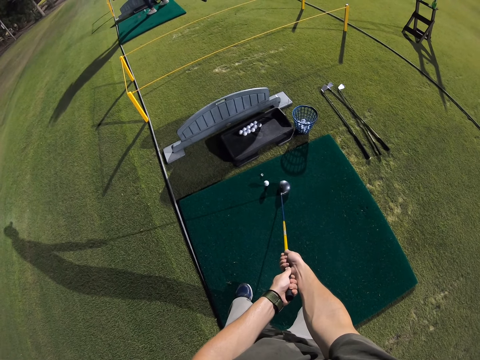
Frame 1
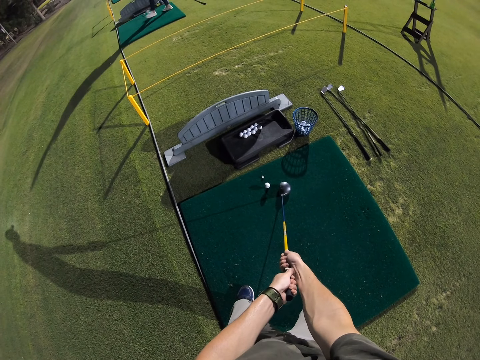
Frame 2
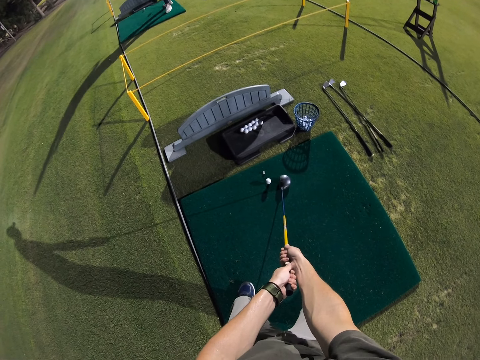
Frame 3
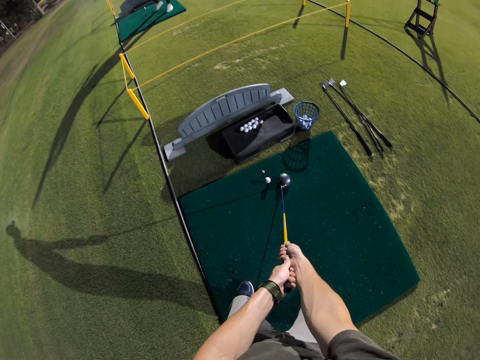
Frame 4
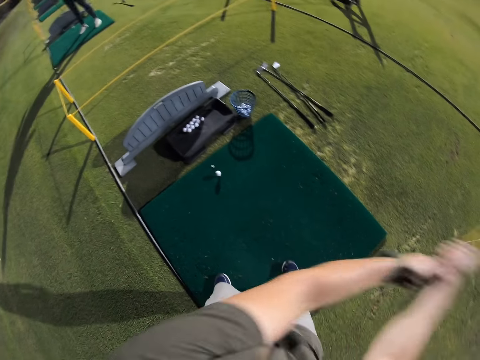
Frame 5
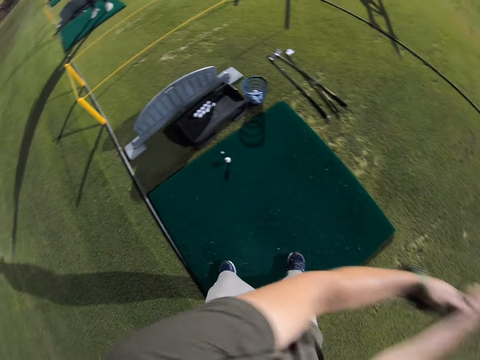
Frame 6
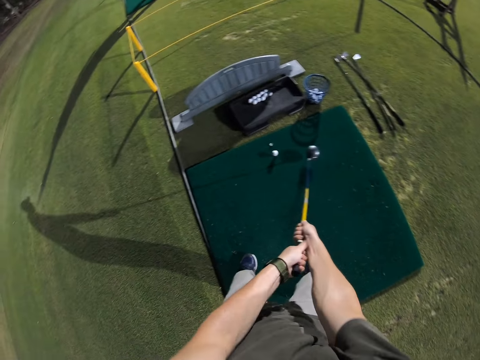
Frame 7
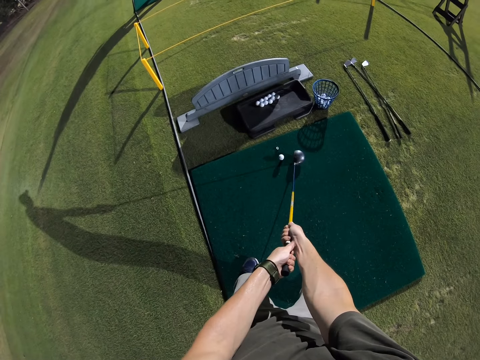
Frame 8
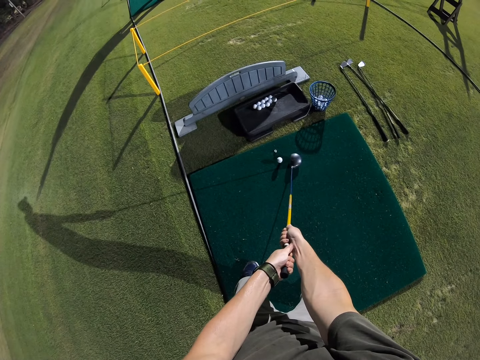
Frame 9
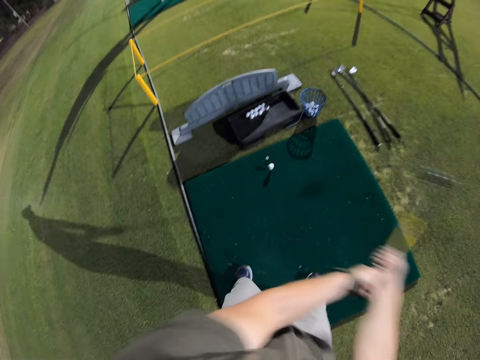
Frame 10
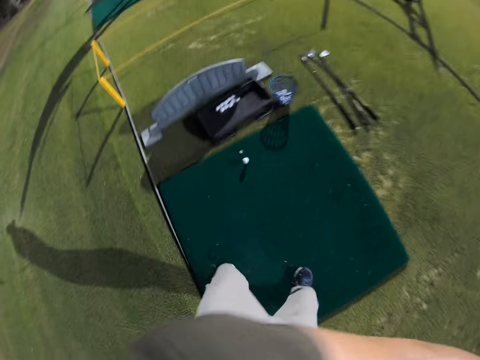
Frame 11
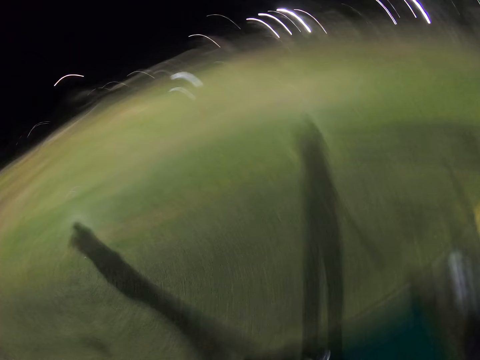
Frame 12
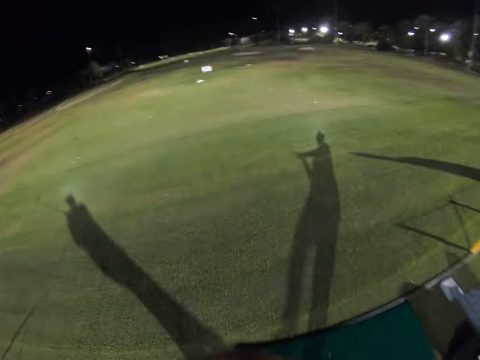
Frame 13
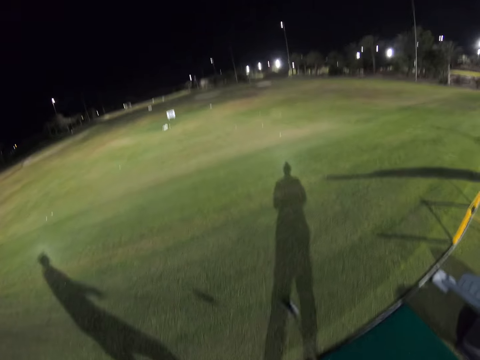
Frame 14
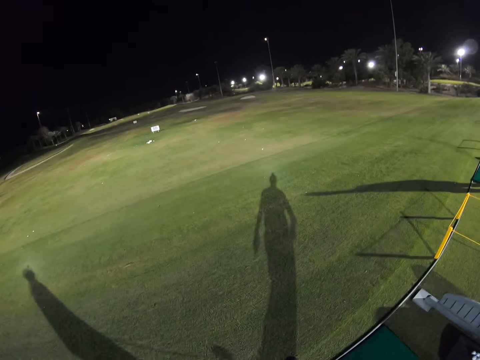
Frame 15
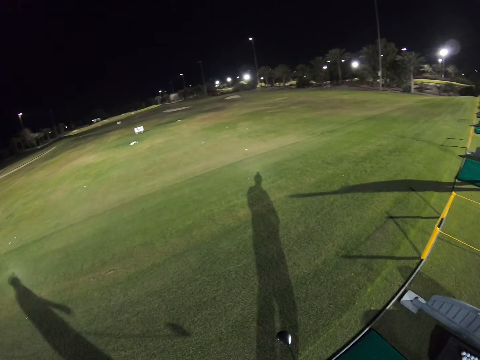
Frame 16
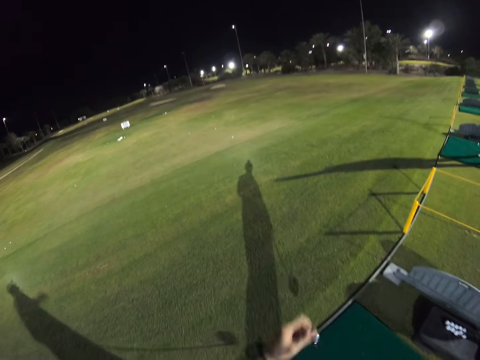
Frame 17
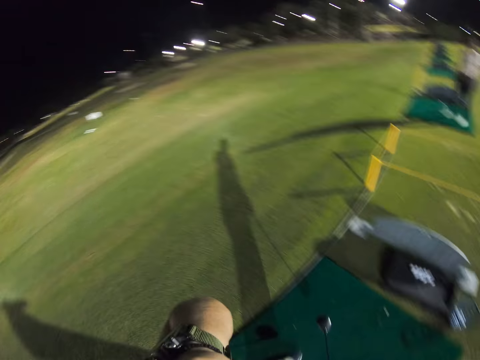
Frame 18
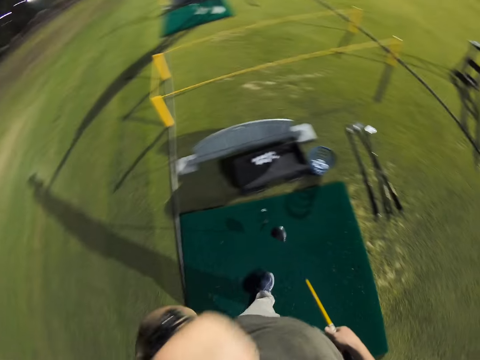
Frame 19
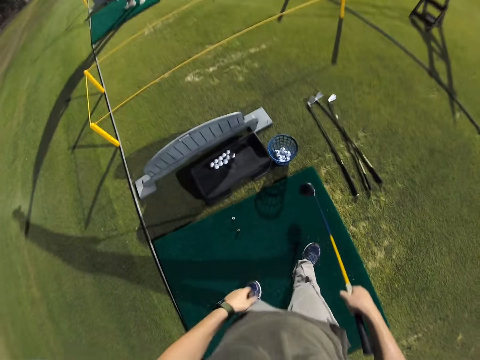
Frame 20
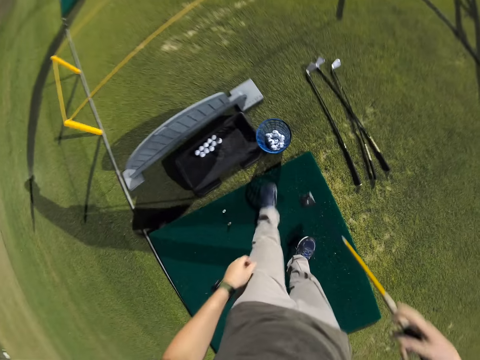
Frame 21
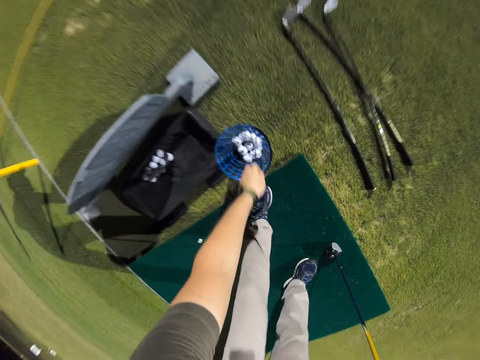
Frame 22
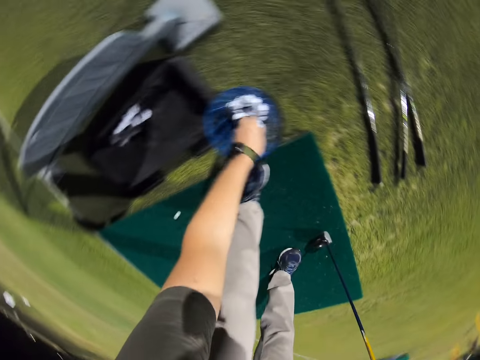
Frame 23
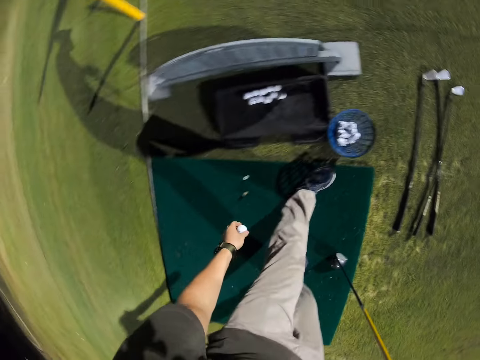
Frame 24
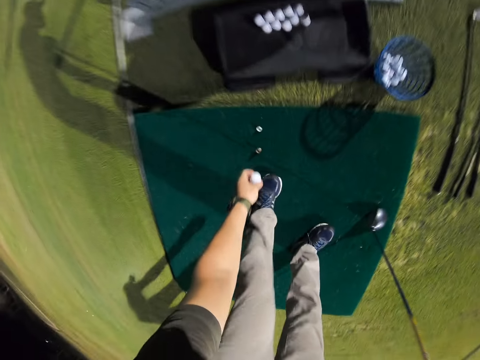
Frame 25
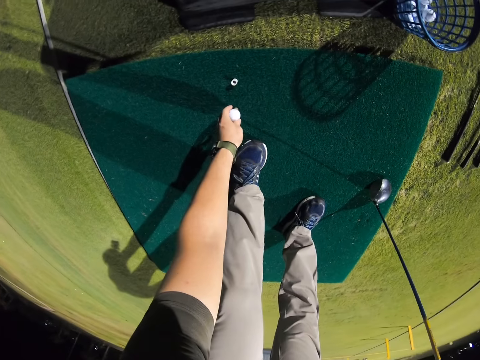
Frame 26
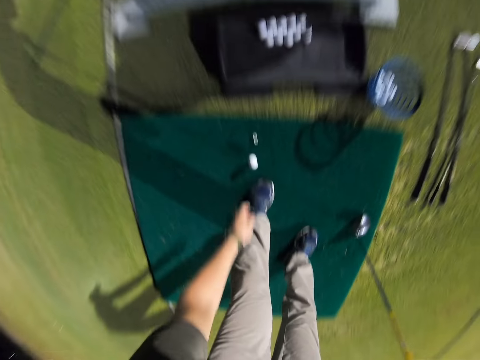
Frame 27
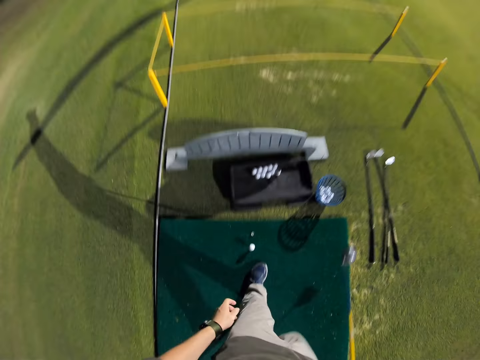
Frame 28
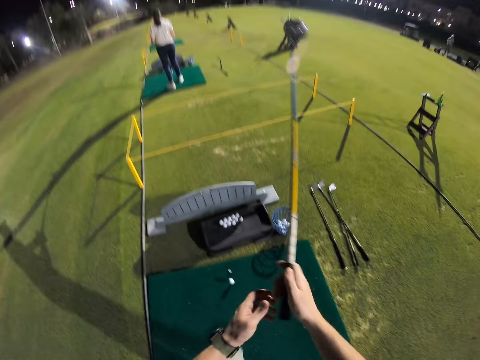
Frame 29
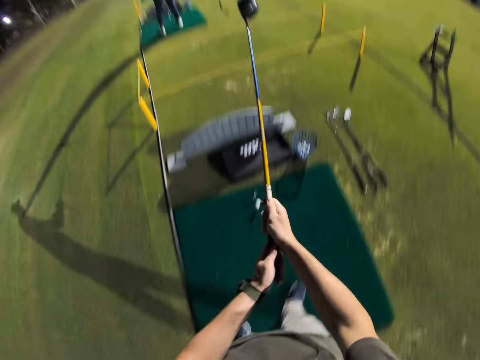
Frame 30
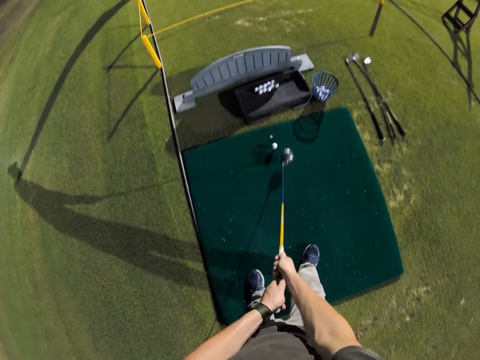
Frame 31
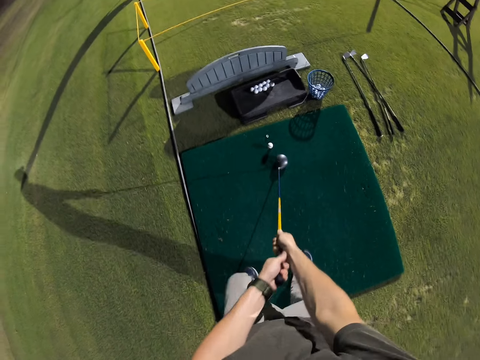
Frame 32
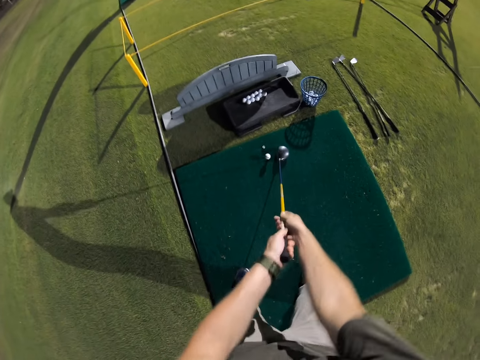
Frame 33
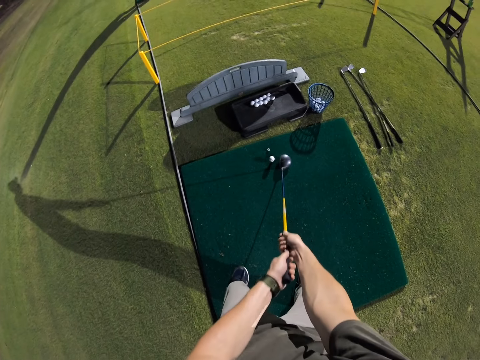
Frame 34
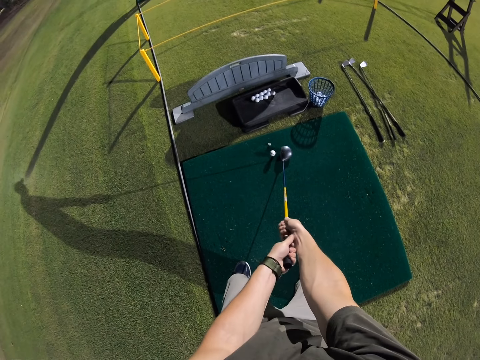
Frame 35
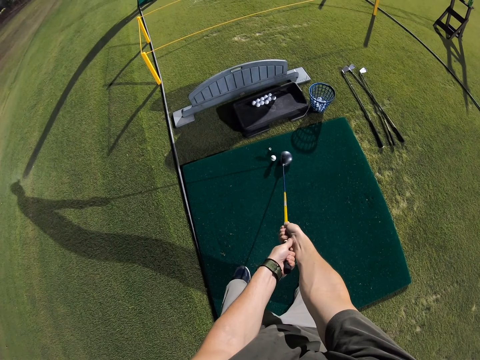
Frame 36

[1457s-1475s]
The camera wearer raises the golf club. They point the golf club towards the golf ball. They raise the golf club. They hit the golf ball with the golf club. They look around. They walk around. They pick up a golf ball. They put the golf ball down. They raise the golf club. They point the golf club towards the golf ball.

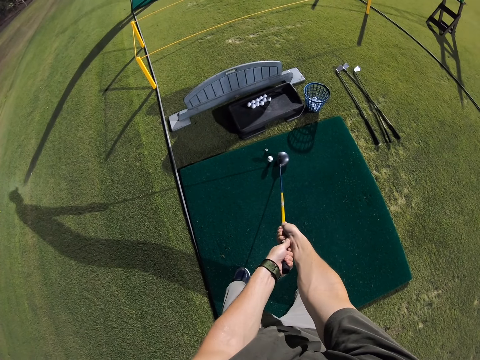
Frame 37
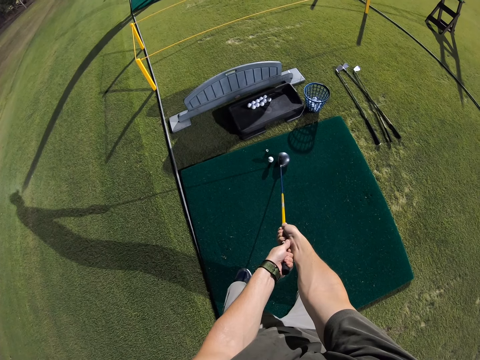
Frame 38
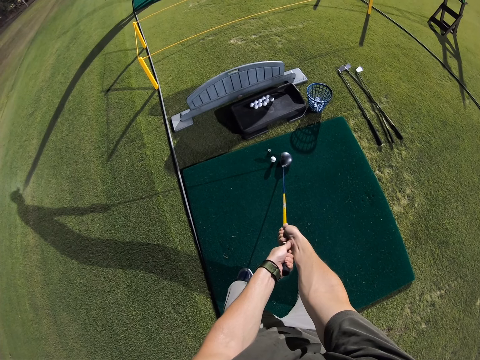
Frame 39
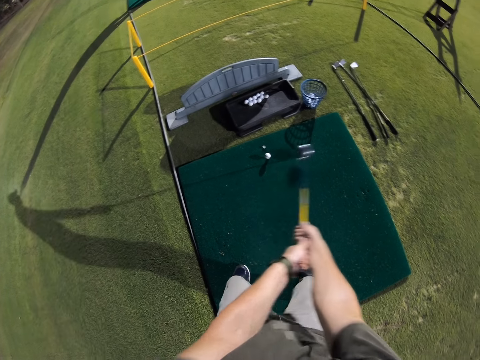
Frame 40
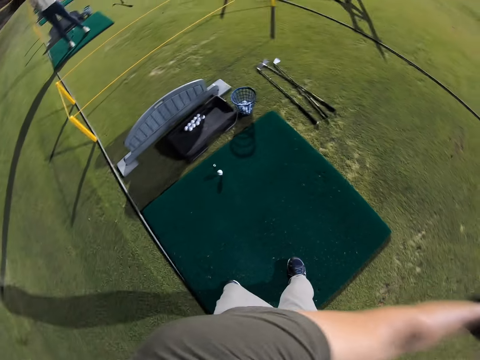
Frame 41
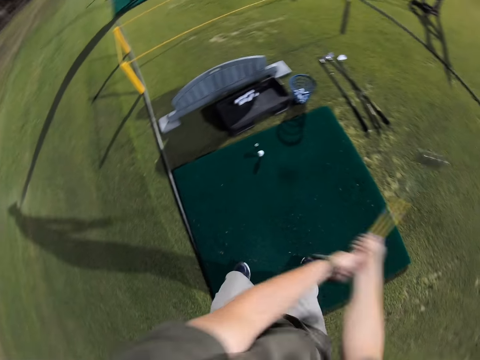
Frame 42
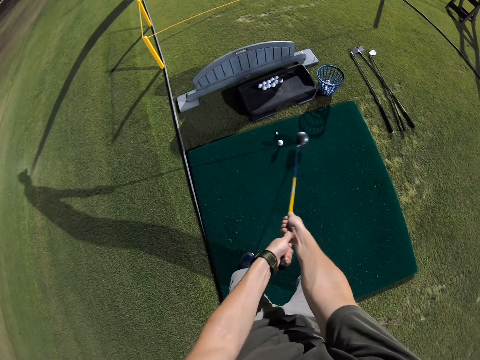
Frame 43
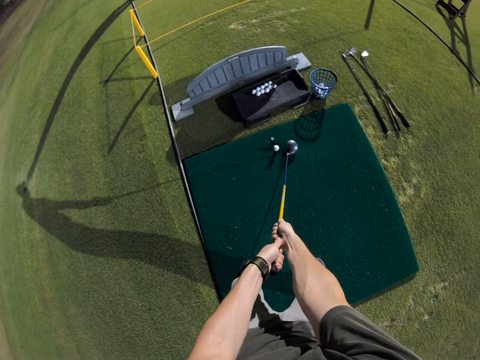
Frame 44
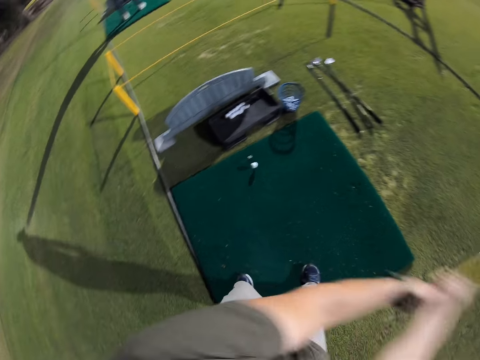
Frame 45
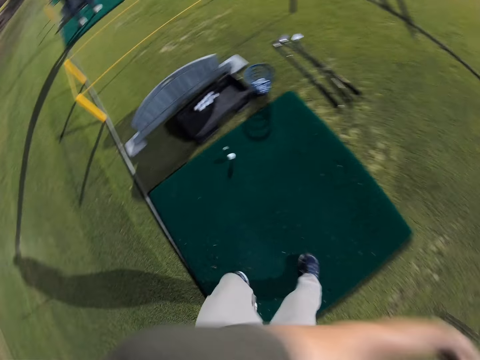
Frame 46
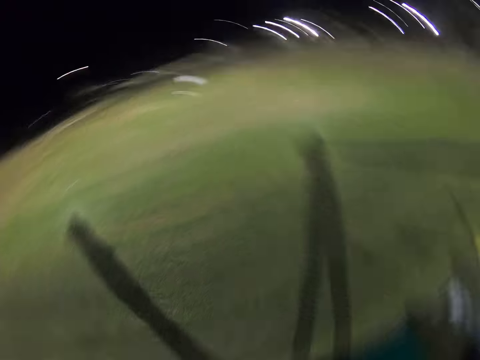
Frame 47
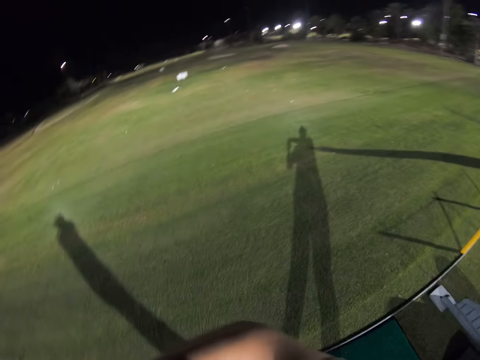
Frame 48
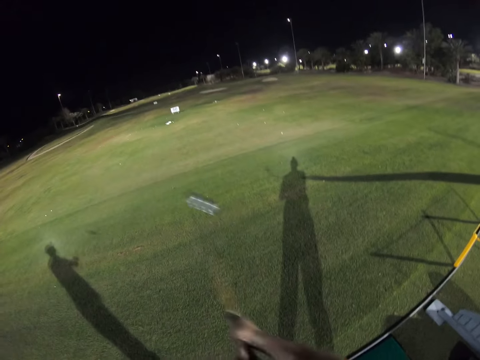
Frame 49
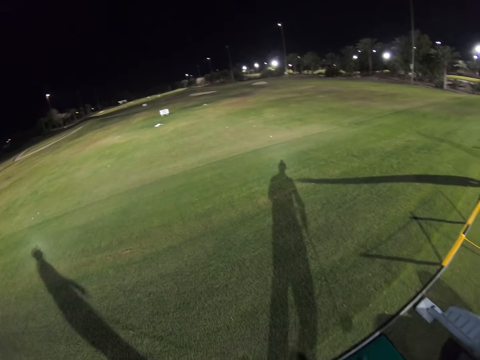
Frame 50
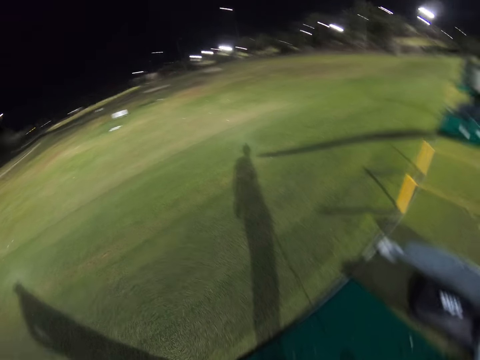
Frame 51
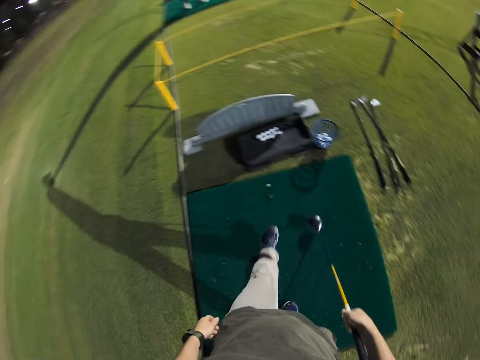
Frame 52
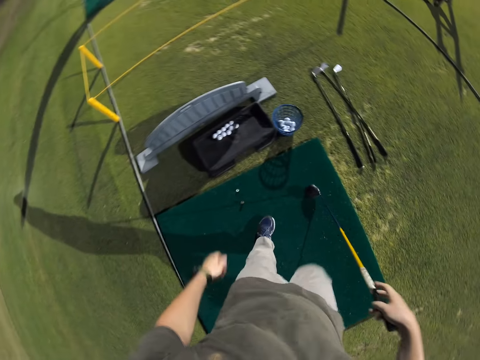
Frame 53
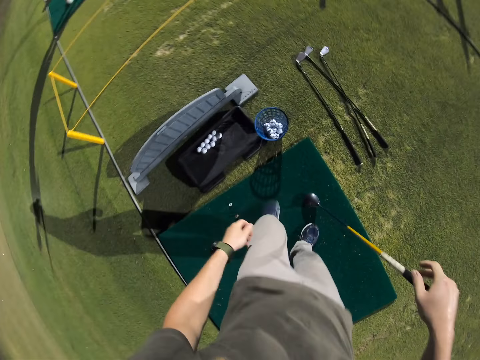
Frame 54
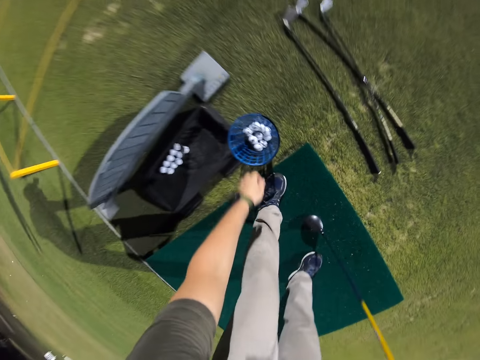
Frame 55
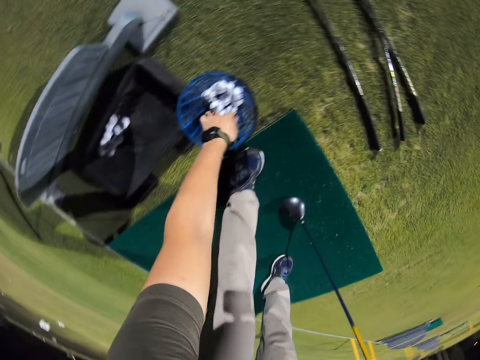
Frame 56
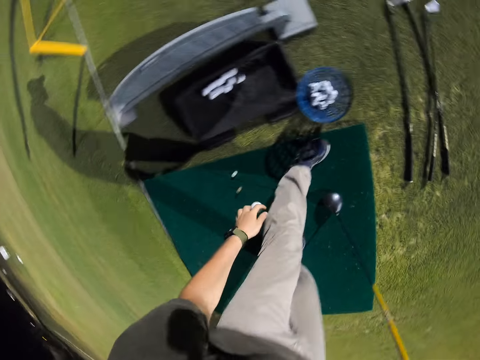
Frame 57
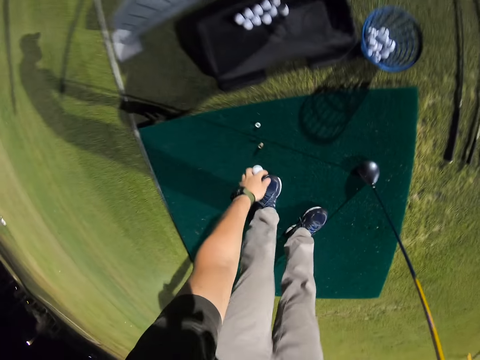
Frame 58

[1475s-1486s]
The camera wearer raises the golf club. They point the golf club towards the golf ball. They raise the golf club. They hit the golf ball with the golf club. They look around. They walk around. They hold the golf club with the right hand. They pick up a golf ball.
